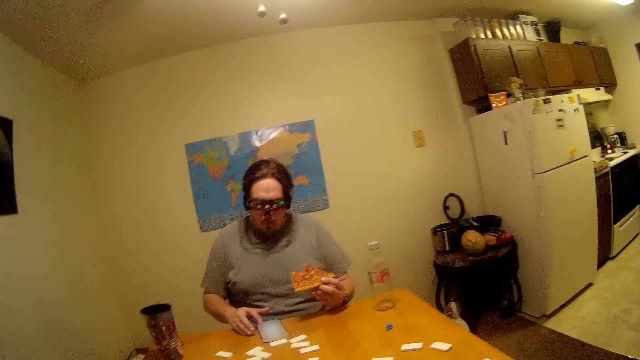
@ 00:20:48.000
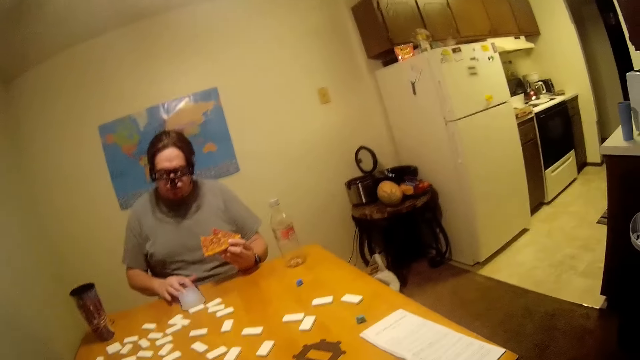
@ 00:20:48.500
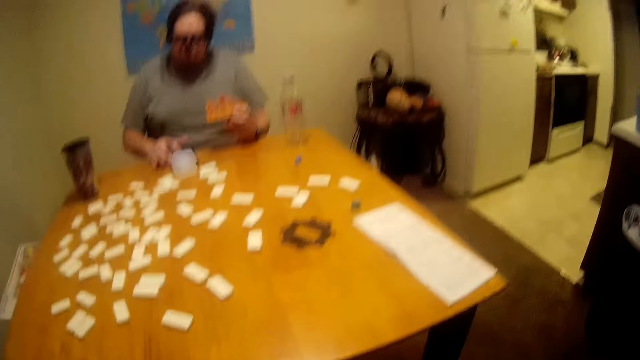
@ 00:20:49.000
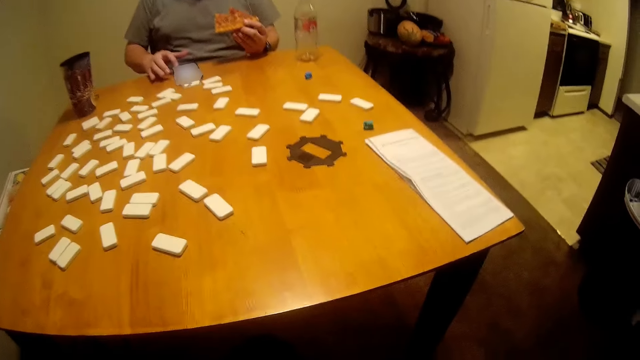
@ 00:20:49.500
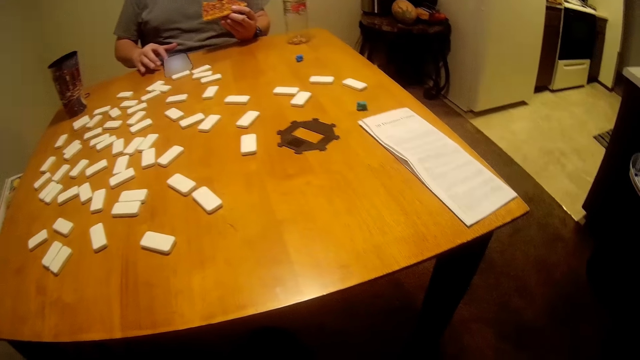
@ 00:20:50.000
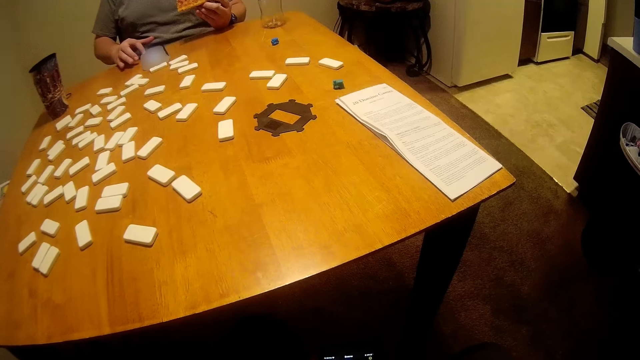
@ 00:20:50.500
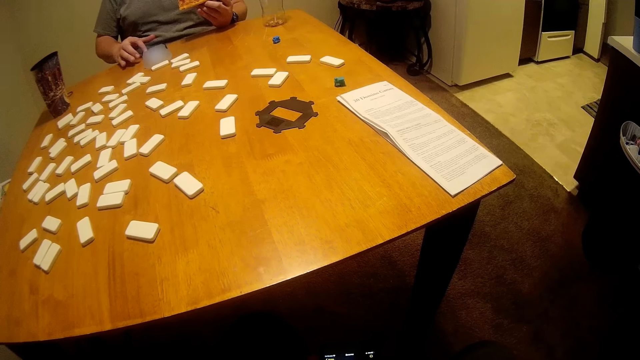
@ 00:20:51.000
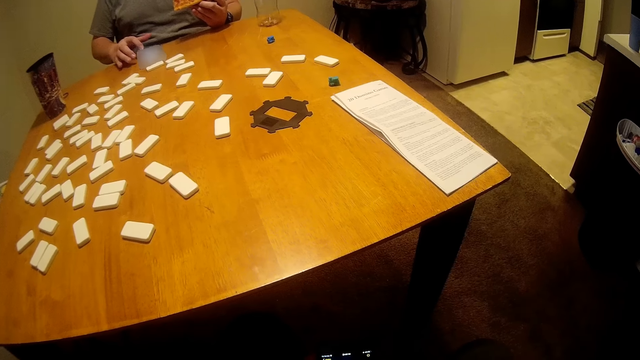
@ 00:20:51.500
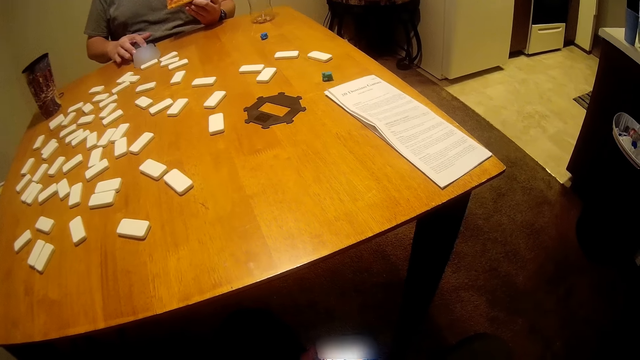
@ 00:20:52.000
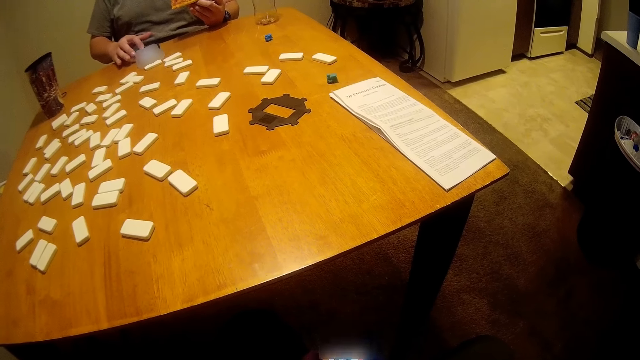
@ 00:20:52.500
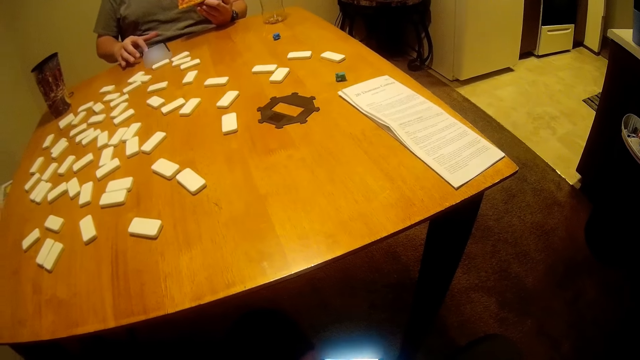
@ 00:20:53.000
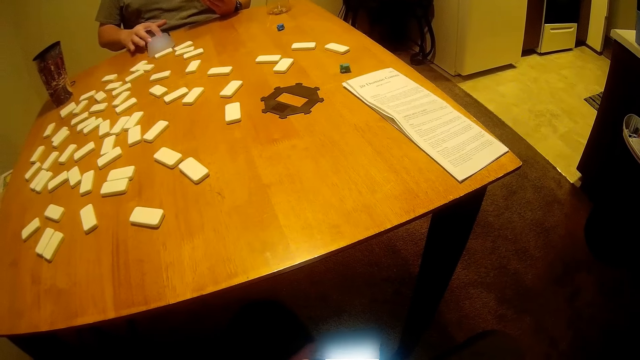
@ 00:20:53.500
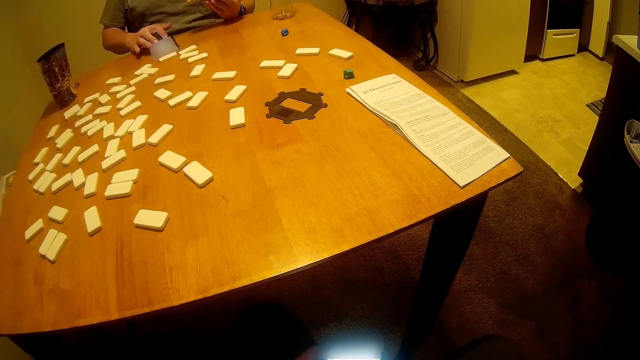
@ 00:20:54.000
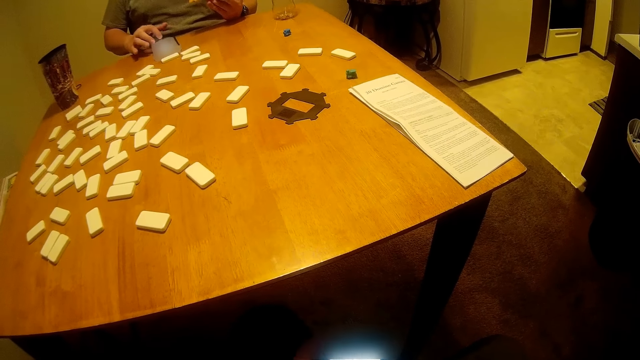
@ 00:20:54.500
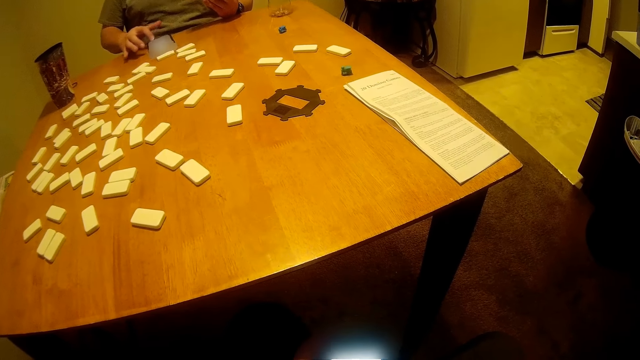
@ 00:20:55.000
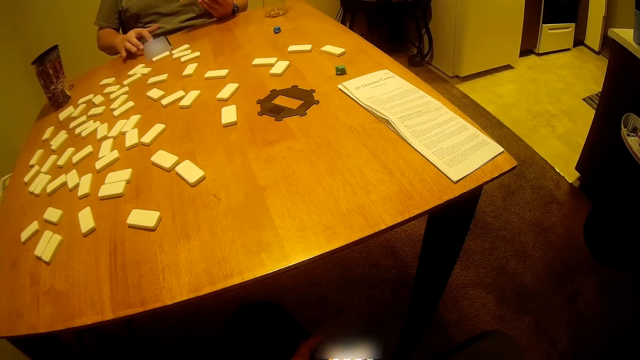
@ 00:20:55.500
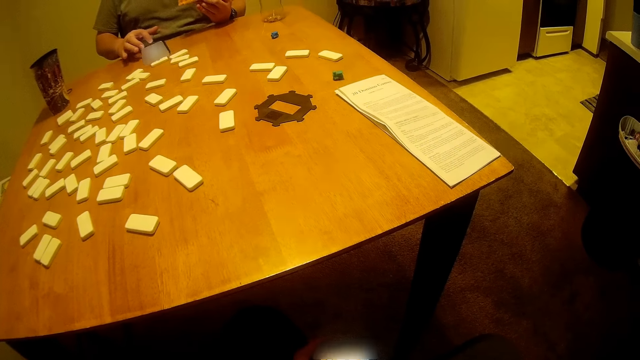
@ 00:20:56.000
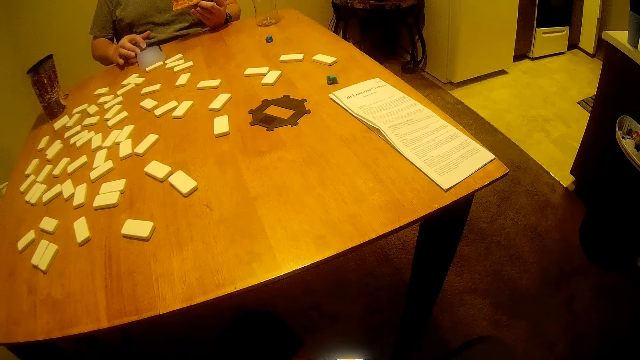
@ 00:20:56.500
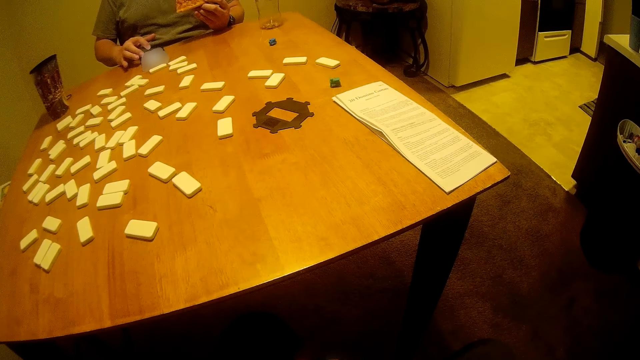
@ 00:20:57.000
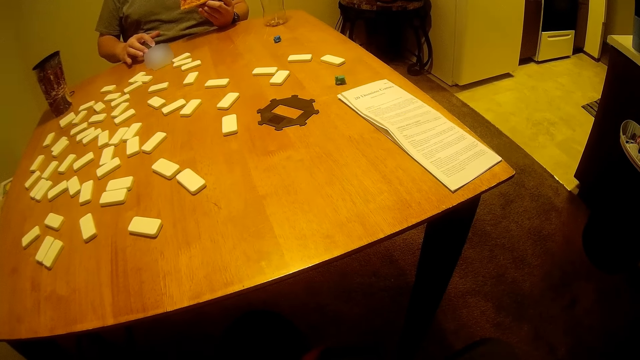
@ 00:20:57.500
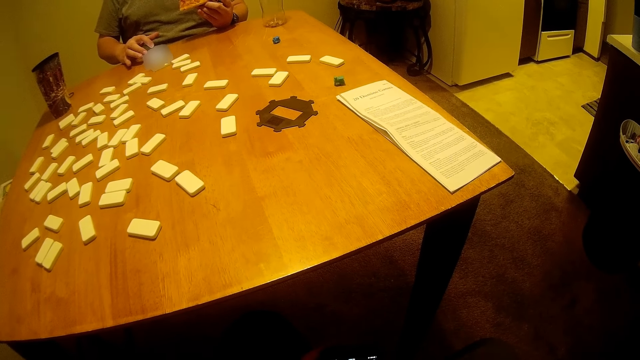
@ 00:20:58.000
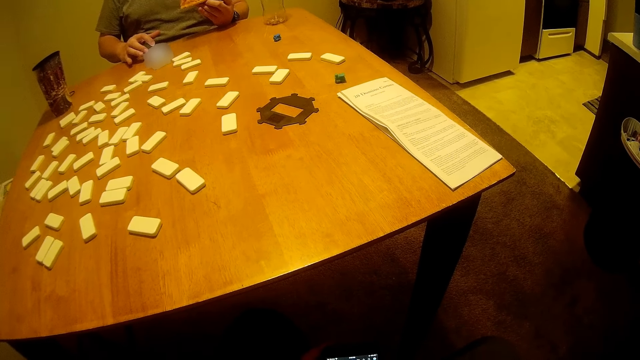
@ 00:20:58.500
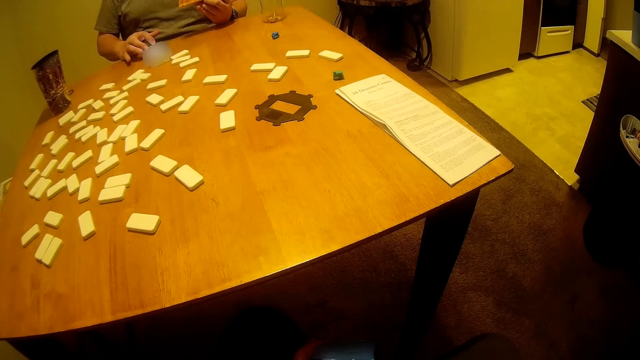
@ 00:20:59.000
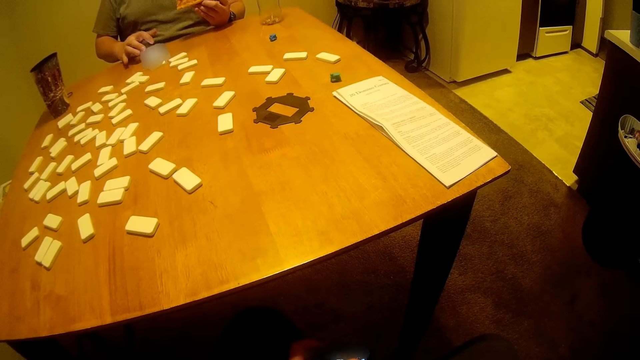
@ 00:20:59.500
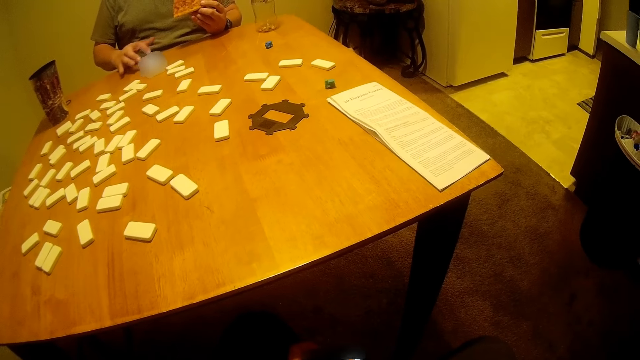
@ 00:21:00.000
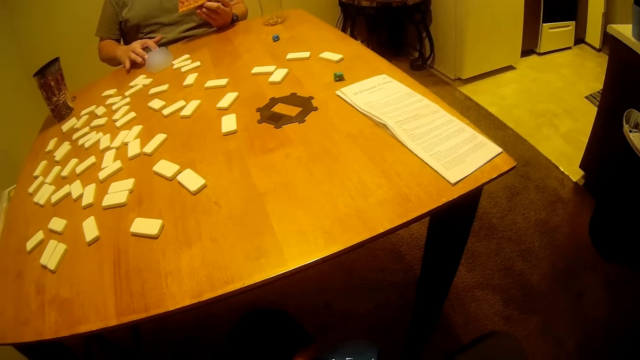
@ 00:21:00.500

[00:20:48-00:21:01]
A man uses a phone. The man touches the phone screen. The camera wearer uses the phone.

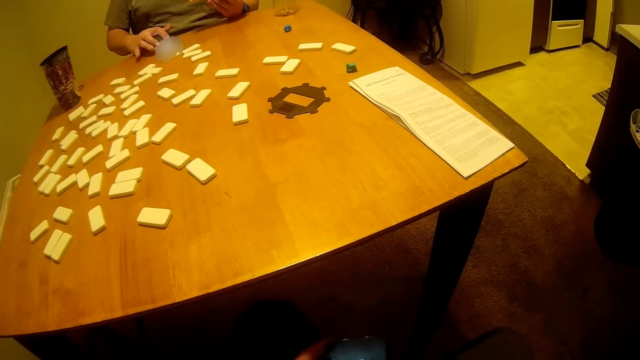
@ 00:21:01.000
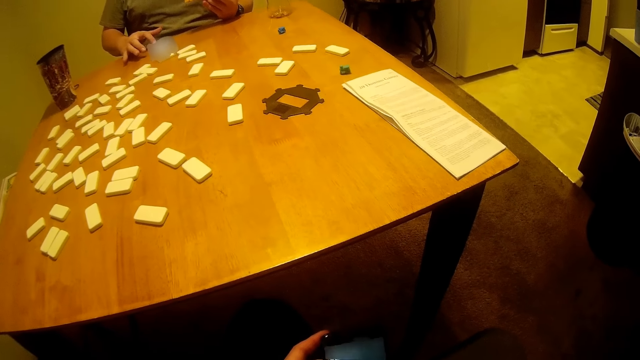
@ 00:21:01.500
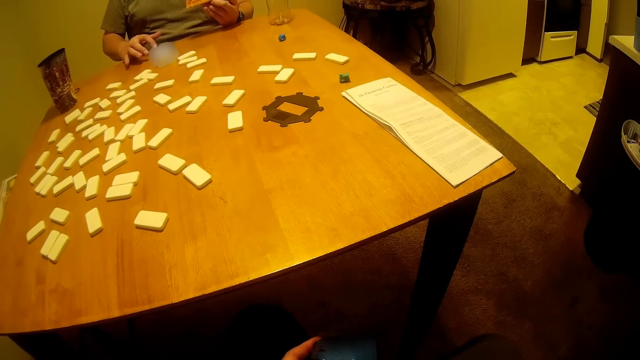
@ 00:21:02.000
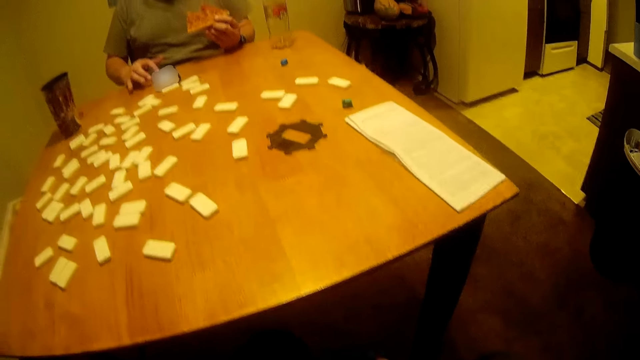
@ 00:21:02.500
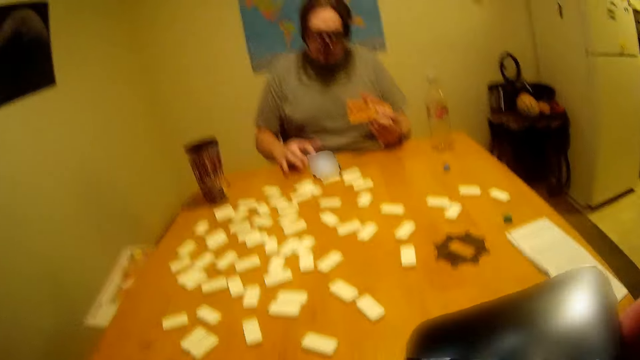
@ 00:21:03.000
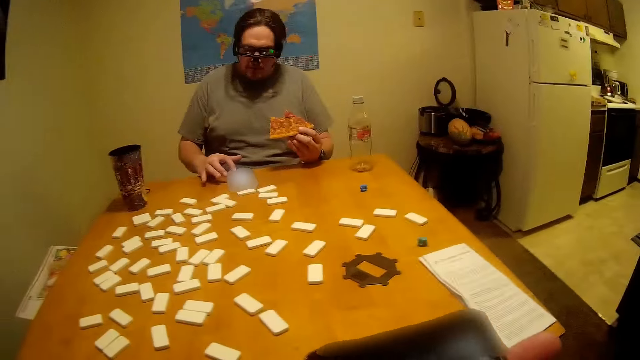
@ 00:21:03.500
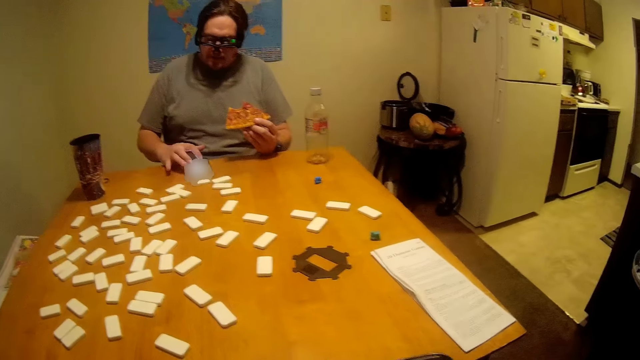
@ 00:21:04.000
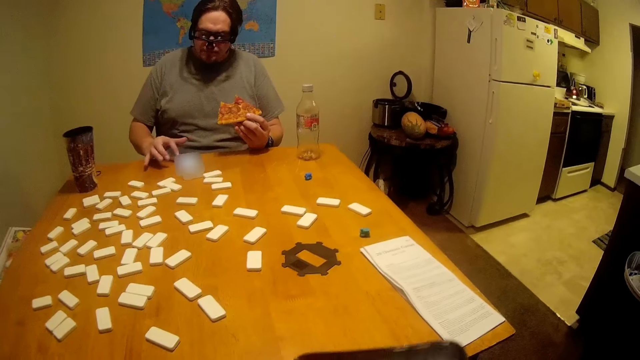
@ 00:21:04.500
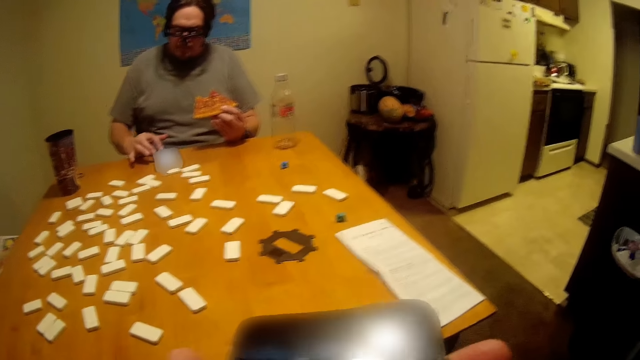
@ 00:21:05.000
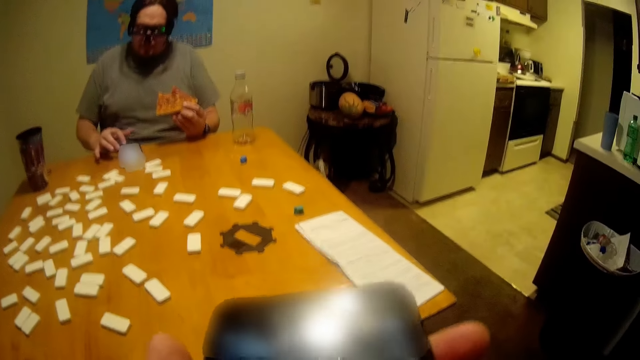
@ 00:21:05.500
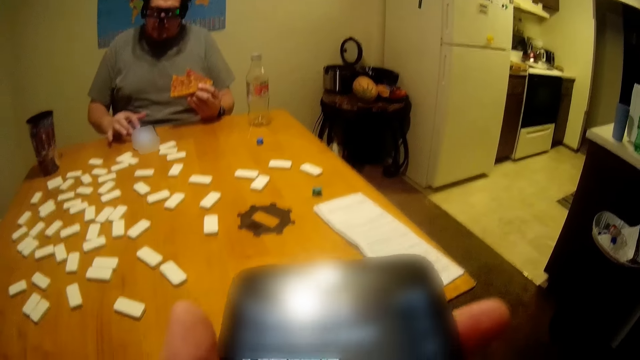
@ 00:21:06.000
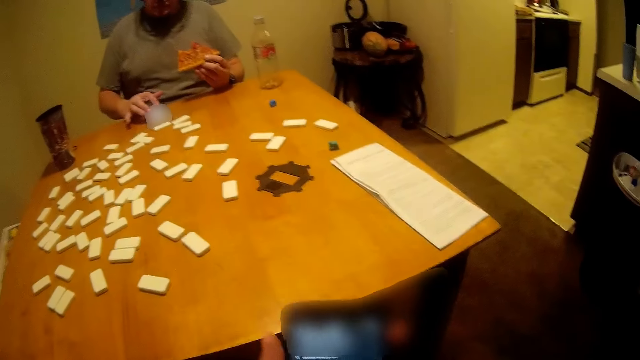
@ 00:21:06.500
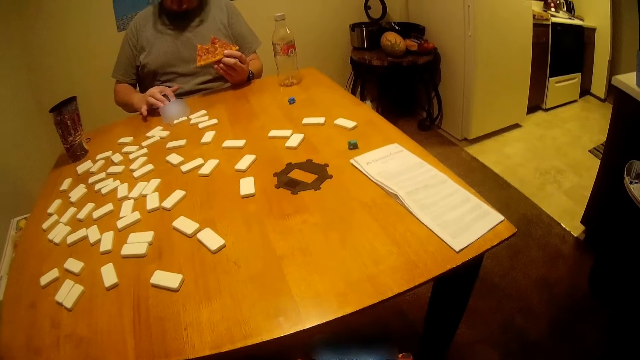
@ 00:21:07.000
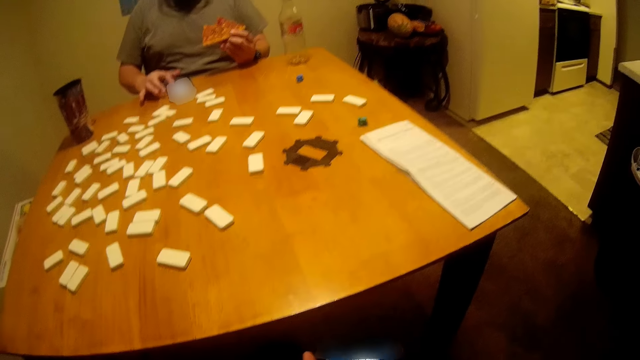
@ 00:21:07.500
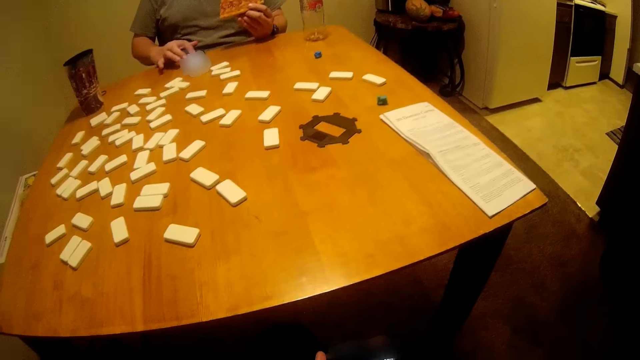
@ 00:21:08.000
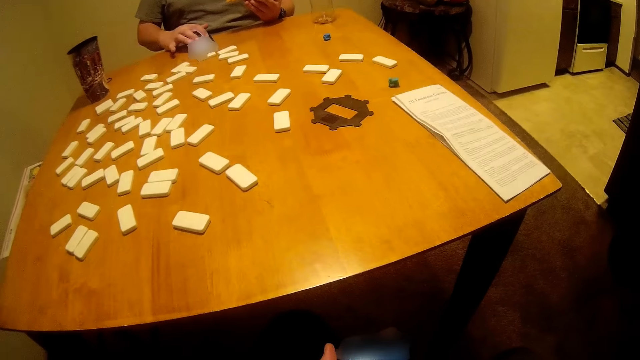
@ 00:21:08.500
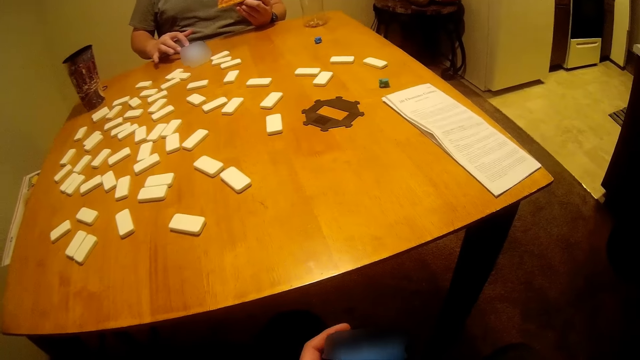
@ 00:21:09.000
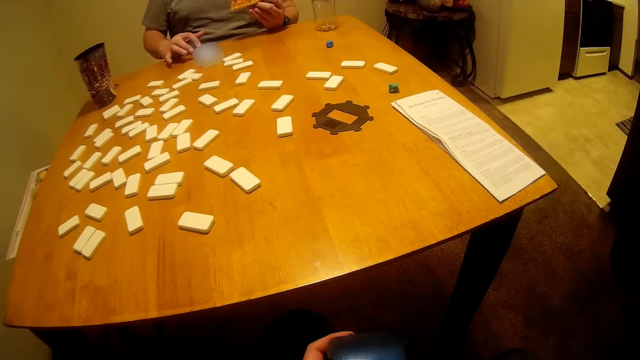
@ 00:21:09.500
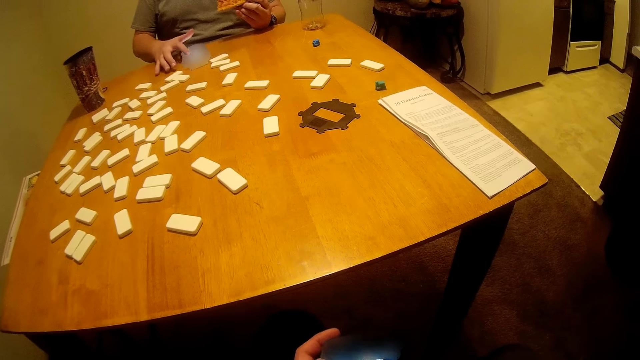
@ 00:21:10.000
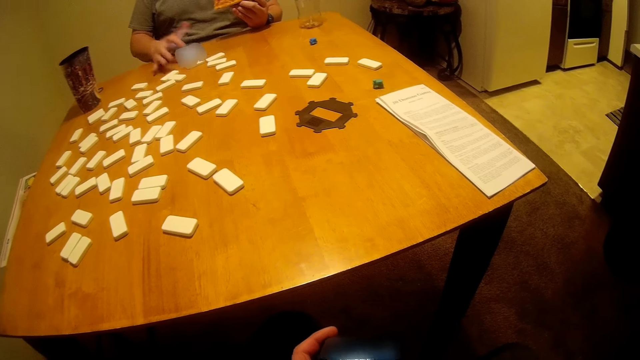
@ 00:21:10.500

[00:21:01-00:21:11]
The camera wearer talks to the phone. They lift the phone. They use the phone. They hold the phone. A man touches the phone screen.
